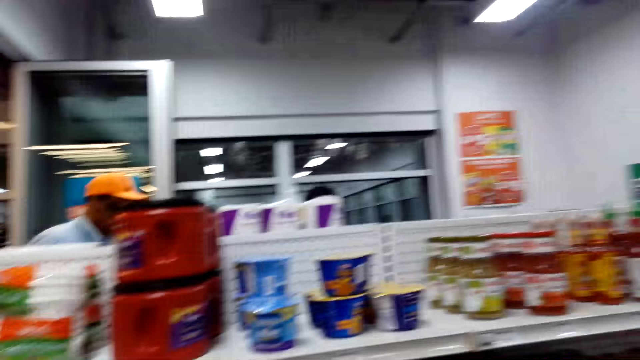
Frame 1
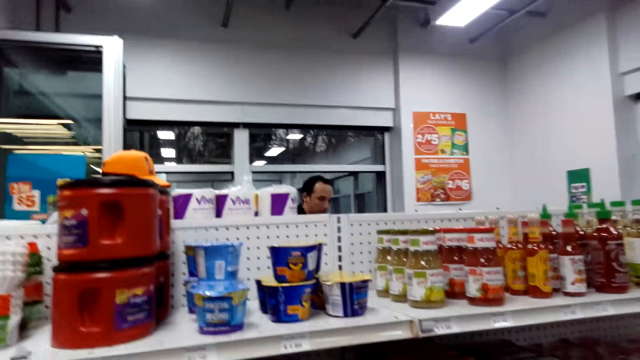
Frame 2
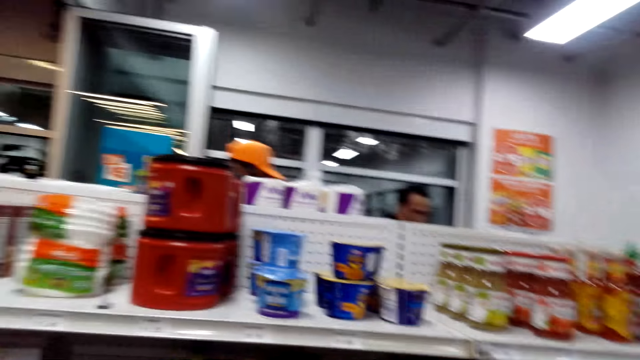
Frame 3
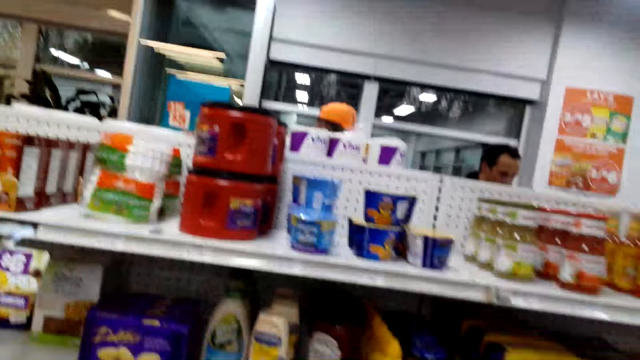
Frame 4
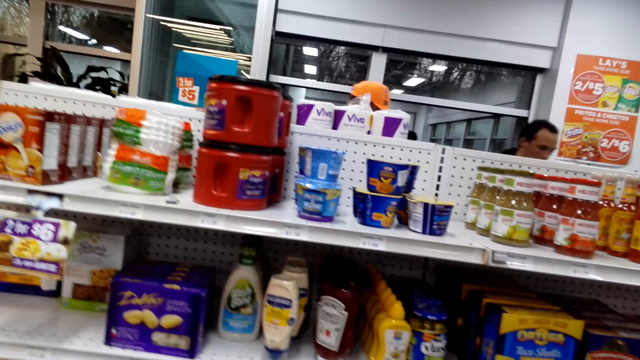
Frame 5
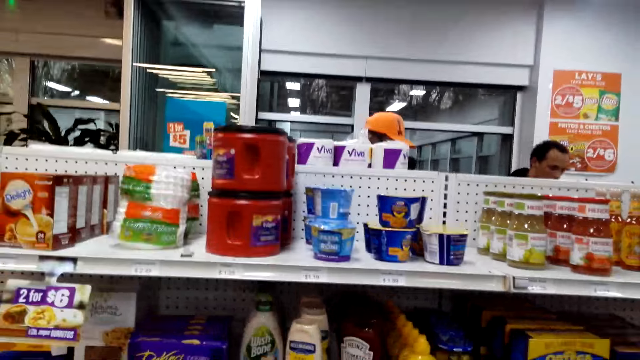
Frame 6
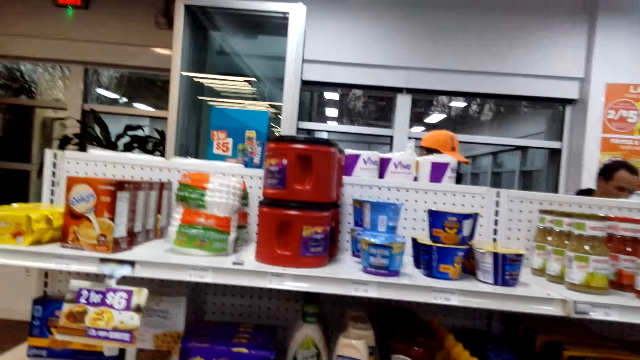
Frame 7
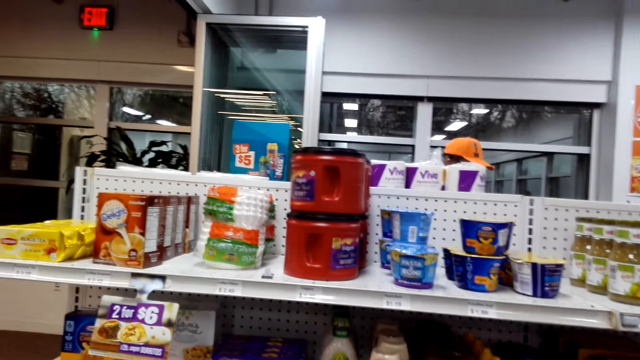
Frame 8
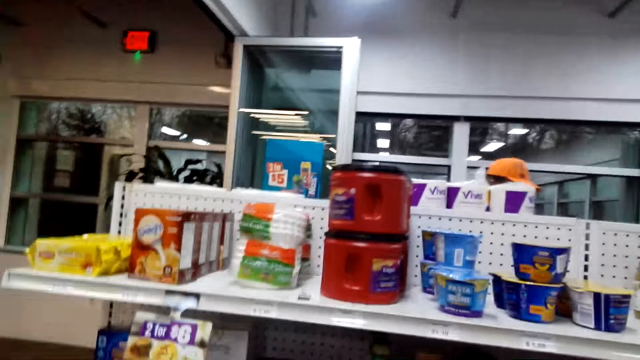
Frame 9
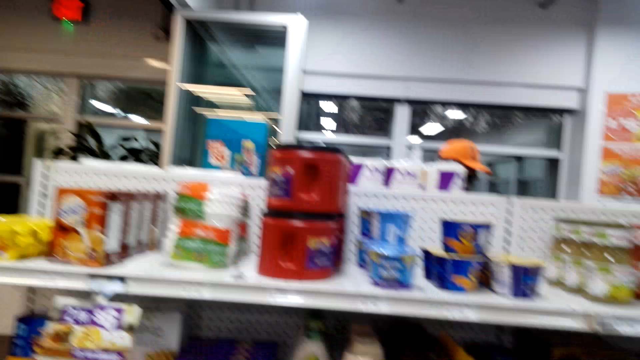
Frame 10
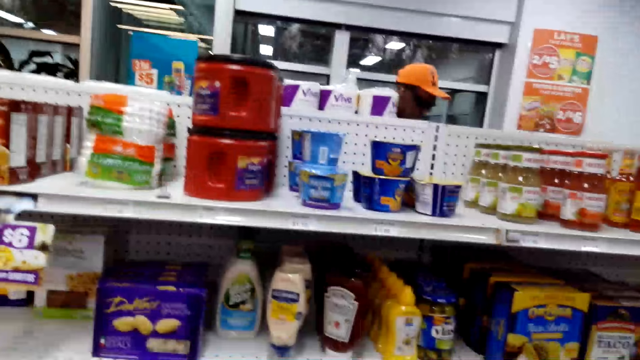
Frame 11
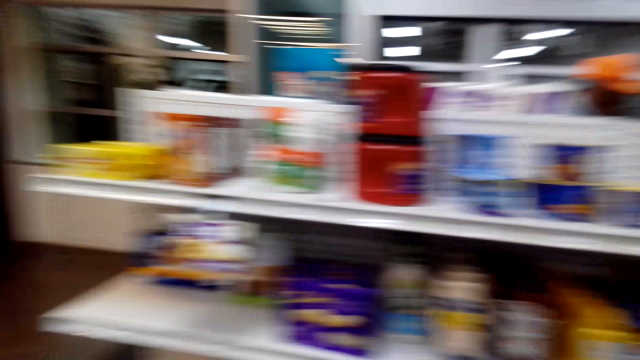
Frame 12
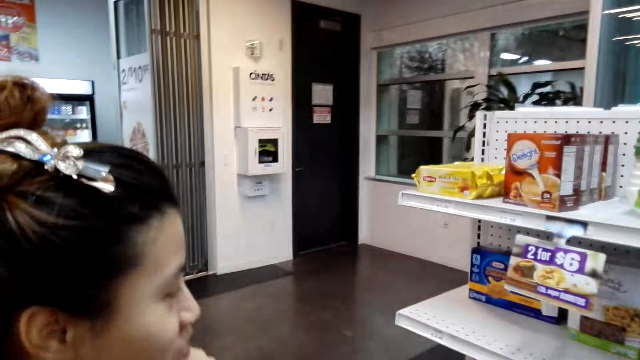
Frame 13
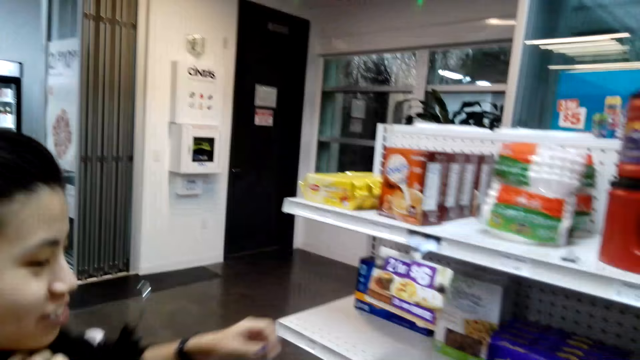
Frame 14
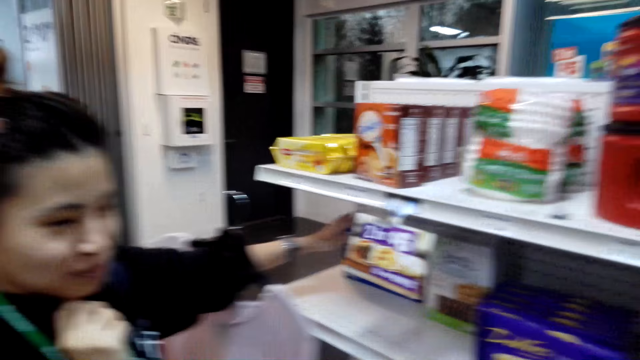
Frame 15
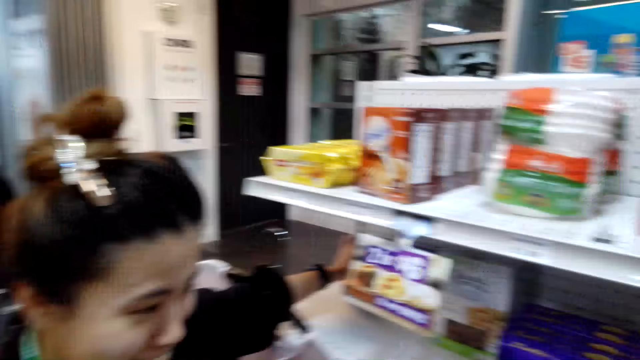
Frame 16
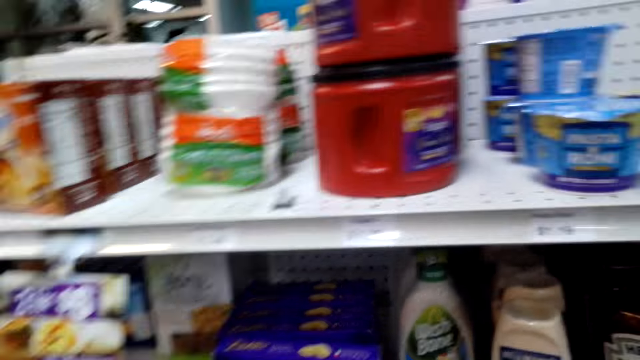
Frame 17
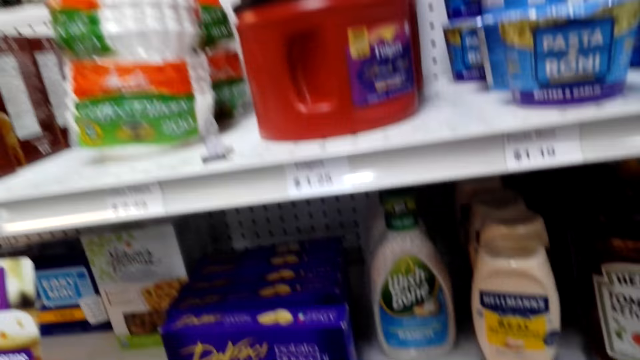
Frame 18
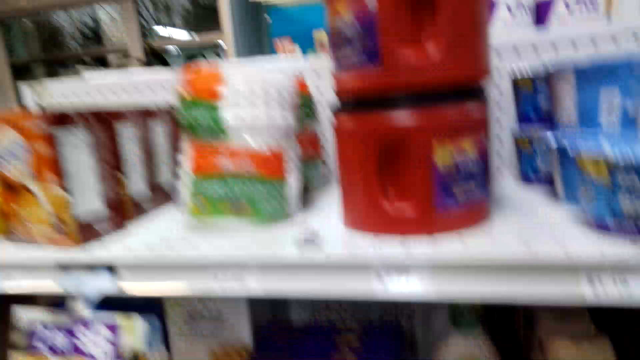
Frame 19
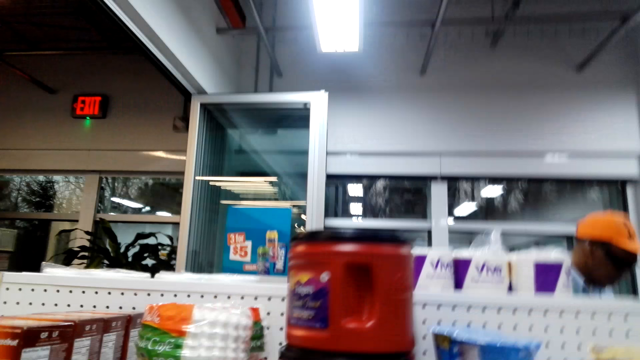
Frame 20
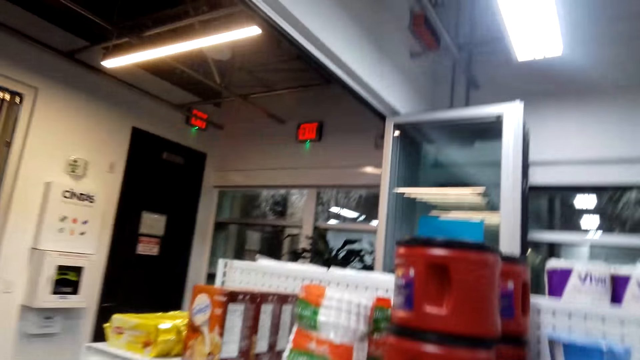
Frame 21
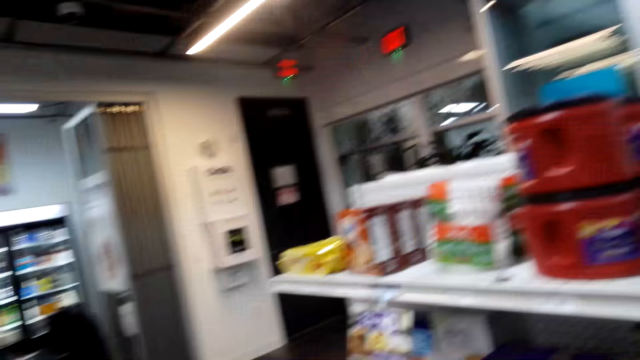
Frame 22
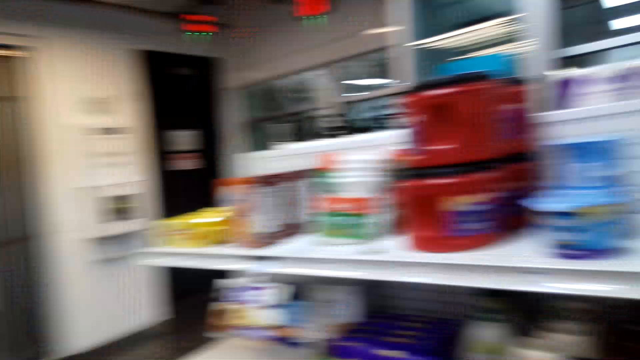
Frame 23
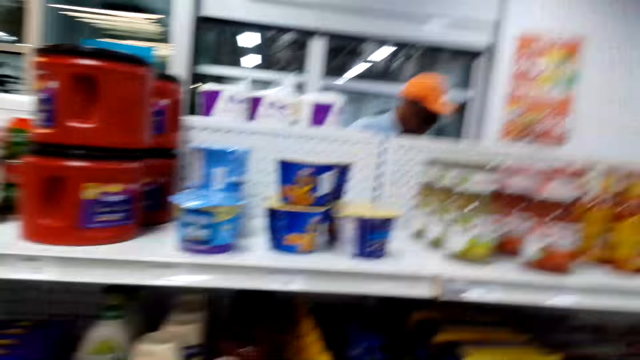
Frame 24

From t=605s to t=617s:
A woman stands in the store. The woman talks and stretches her hand.

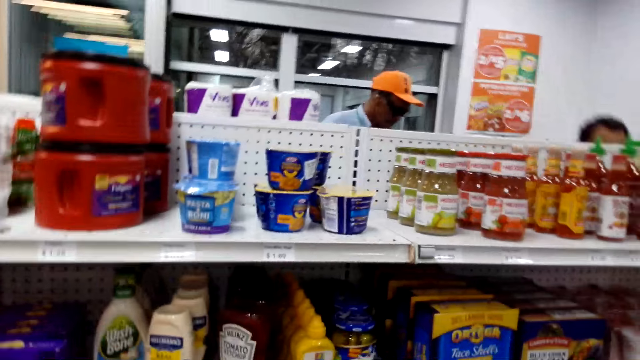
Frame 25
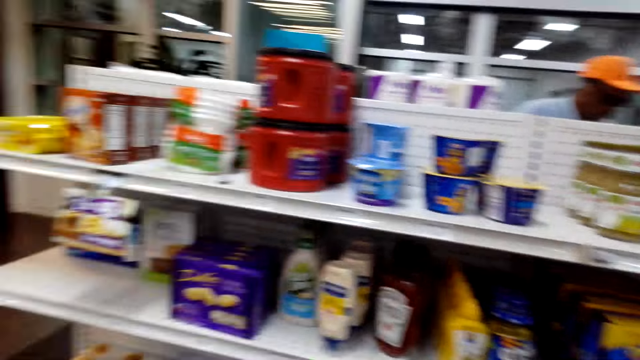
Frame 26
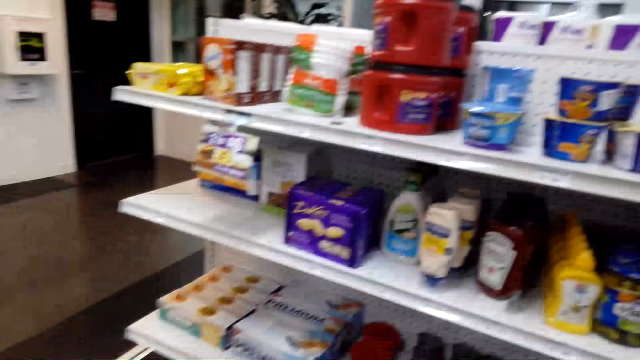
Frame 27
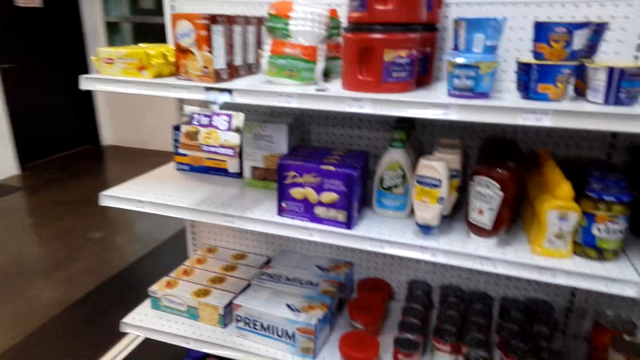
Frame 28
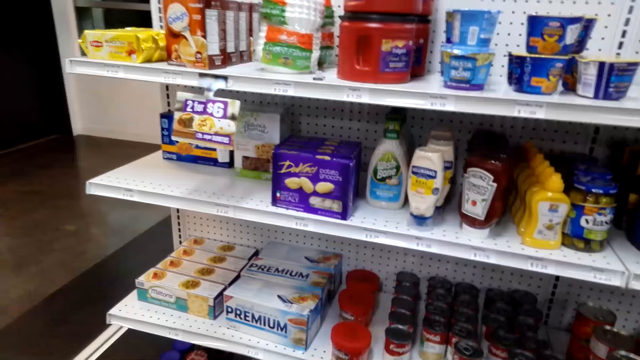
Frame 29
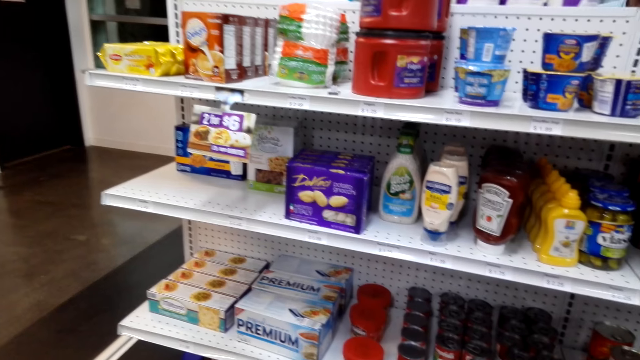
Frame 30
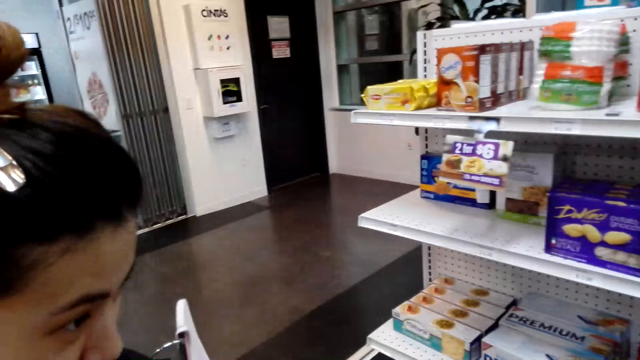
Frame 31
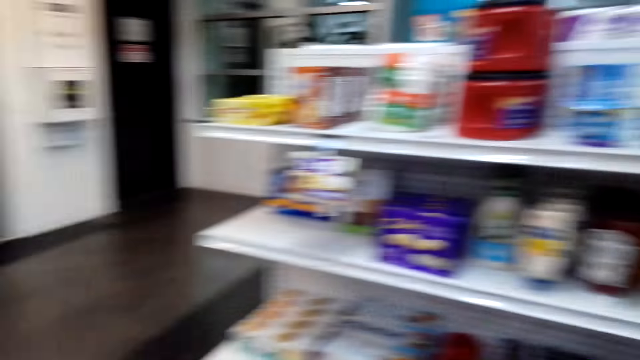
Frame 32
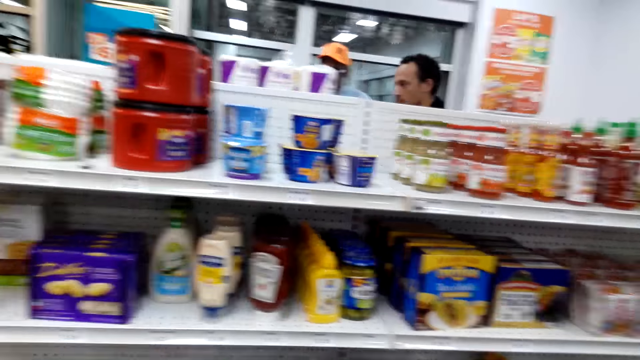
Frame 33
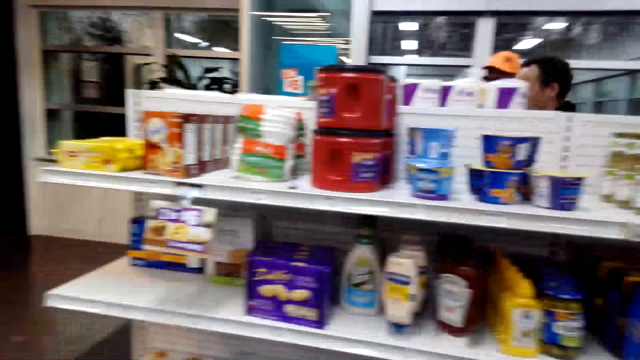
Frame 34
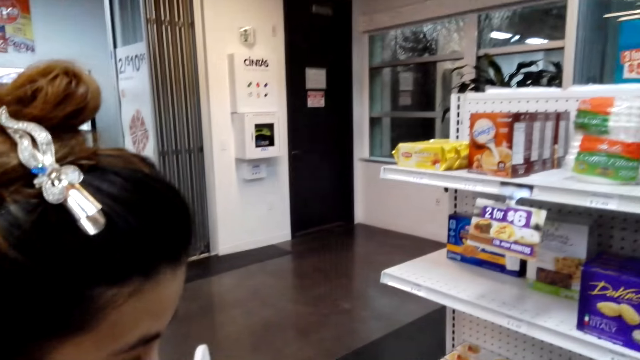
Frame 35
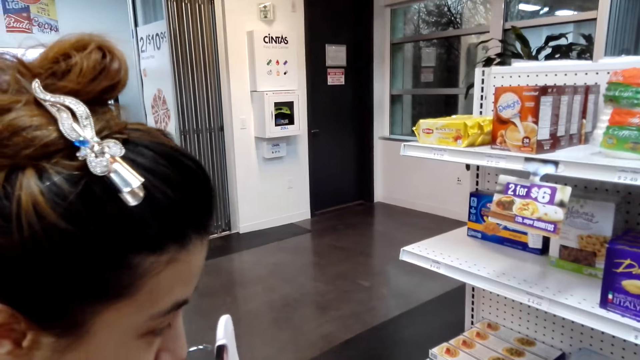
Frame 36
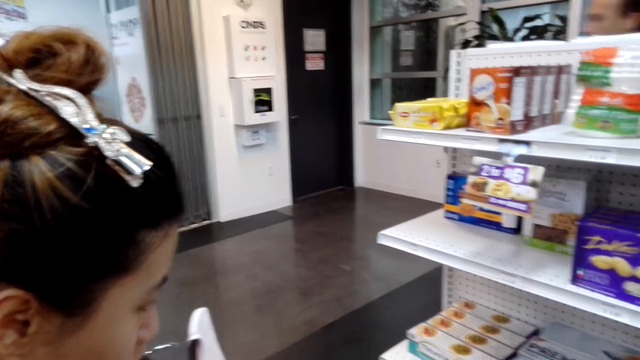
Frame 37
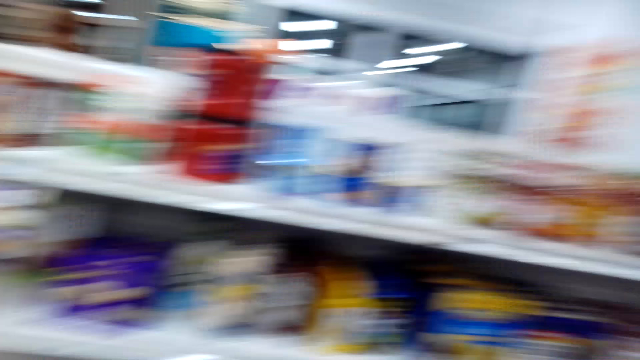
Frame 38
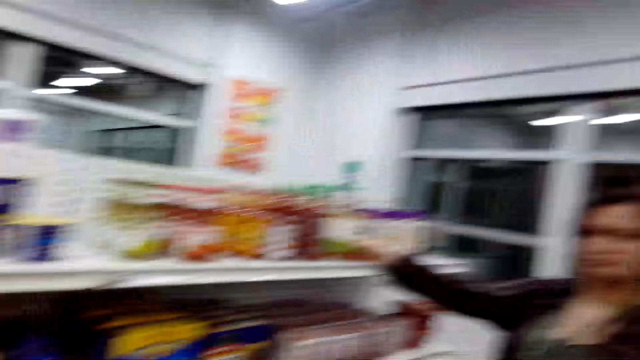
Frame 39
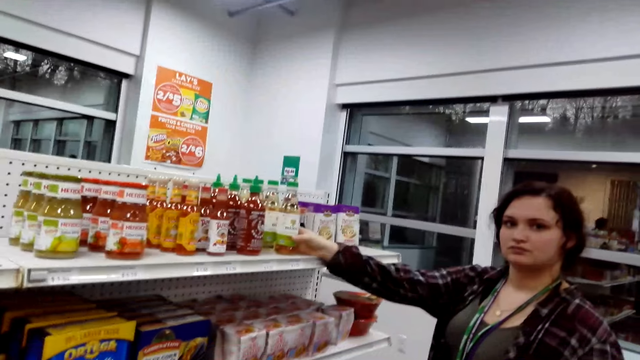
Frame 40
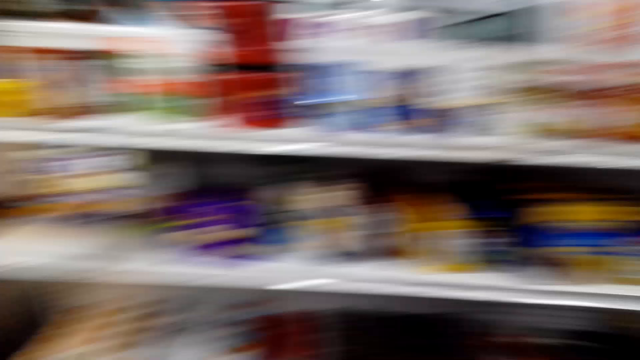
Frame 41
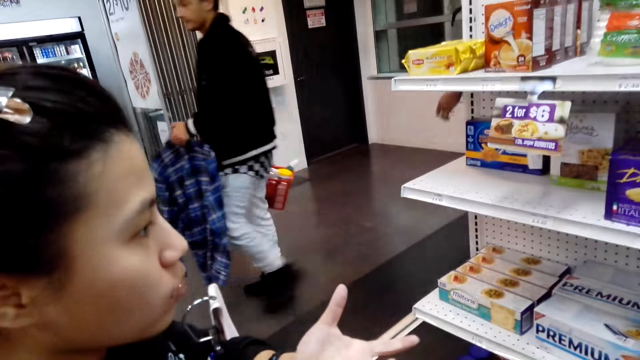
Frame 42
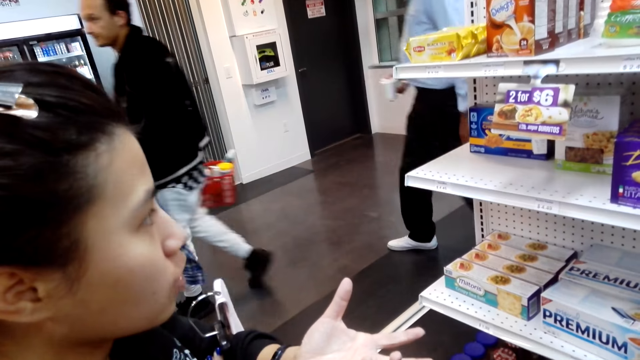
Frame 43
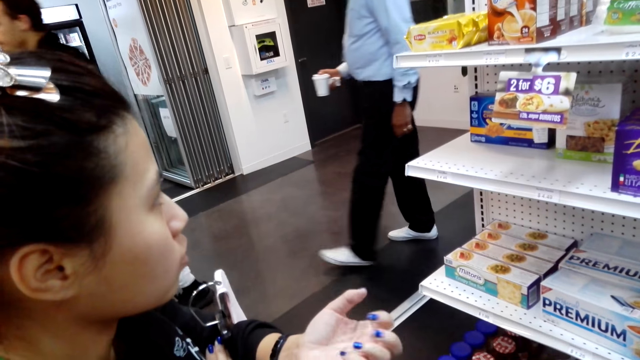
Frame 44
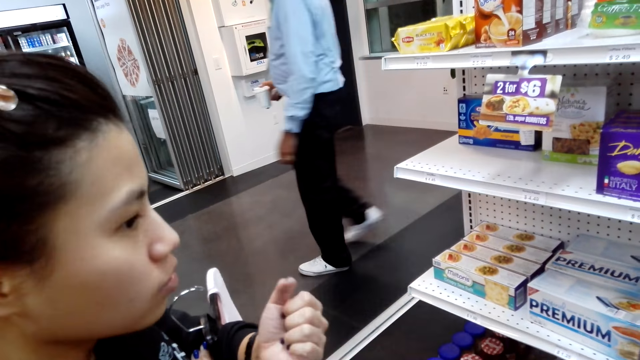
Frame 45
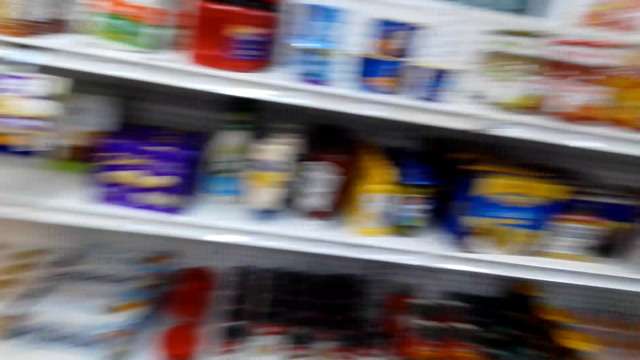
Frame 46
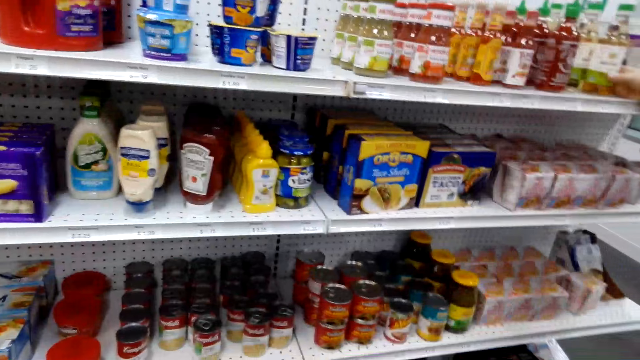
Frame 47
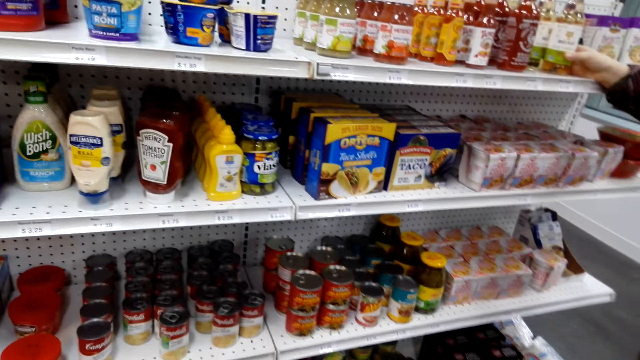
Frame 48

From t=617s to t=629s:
The camera wearer looks around. A woman opens her hand and closes her hand.
